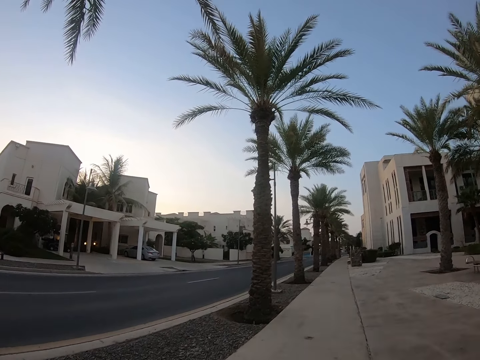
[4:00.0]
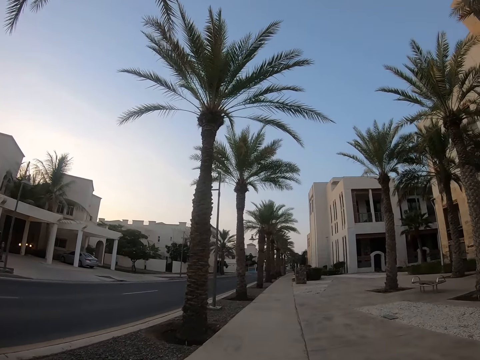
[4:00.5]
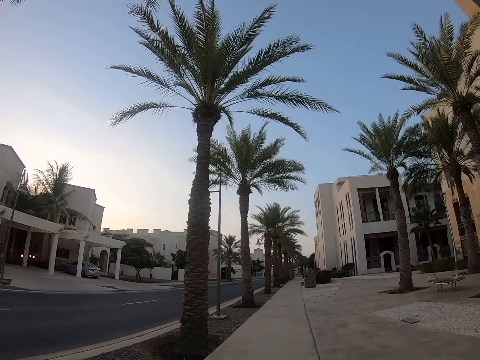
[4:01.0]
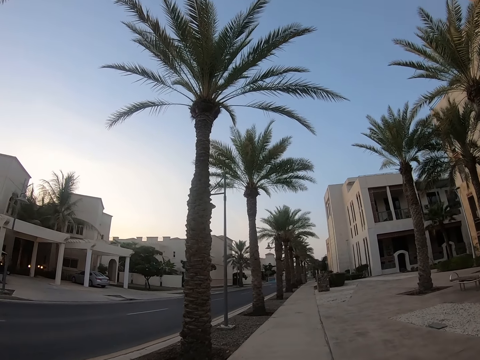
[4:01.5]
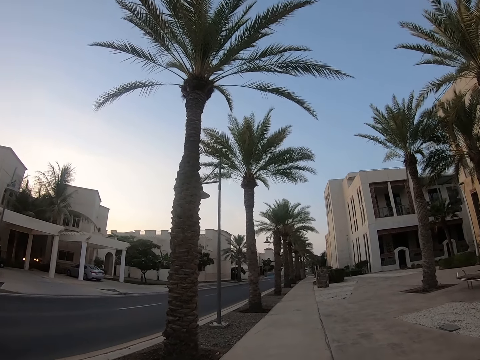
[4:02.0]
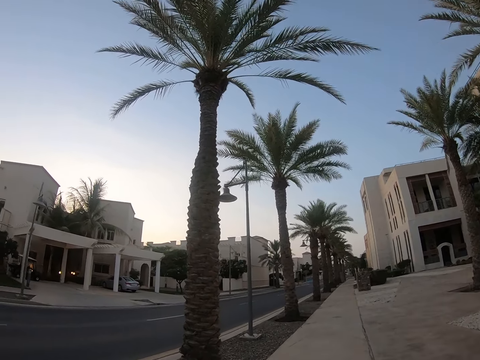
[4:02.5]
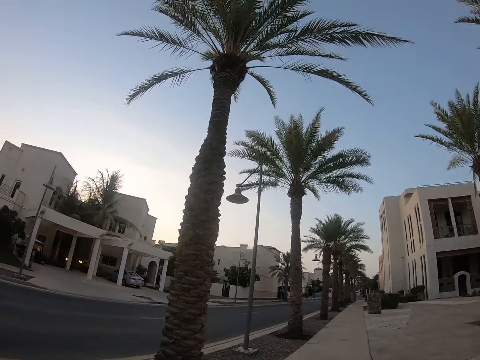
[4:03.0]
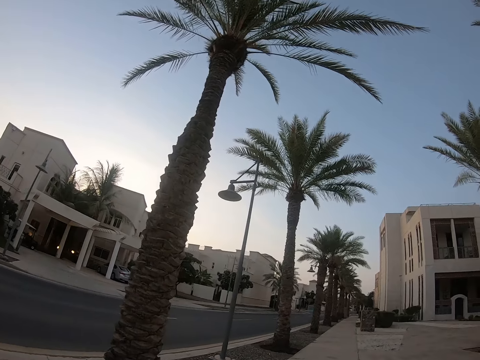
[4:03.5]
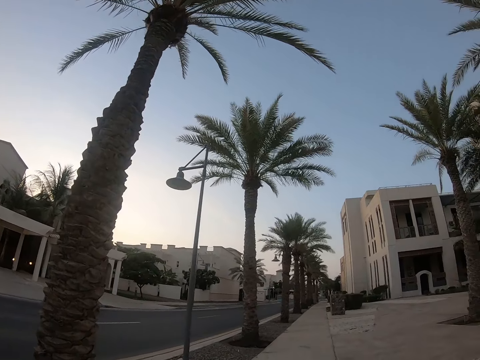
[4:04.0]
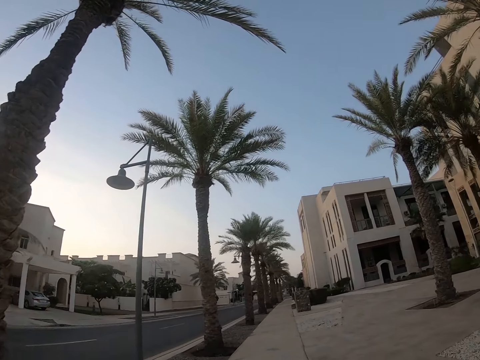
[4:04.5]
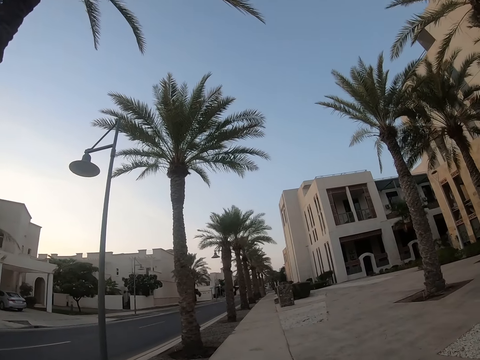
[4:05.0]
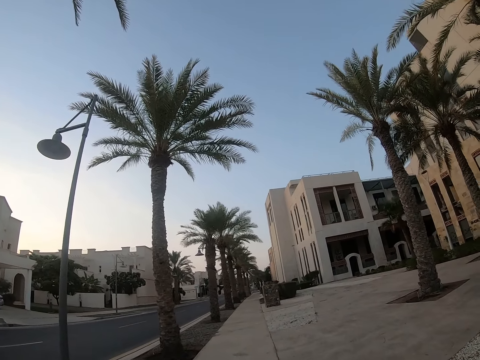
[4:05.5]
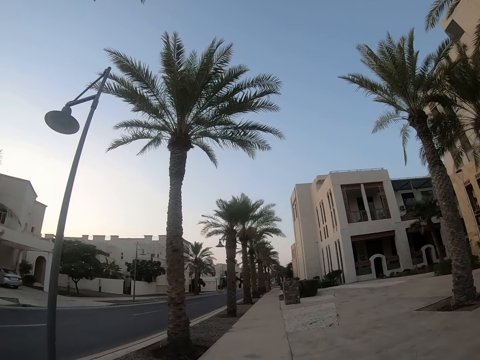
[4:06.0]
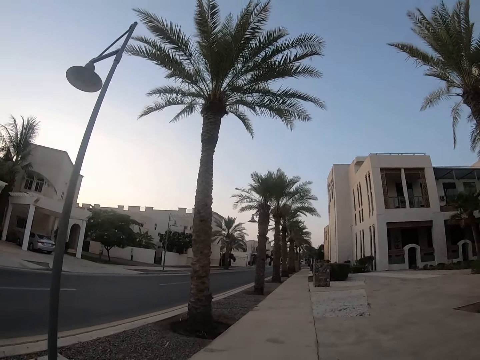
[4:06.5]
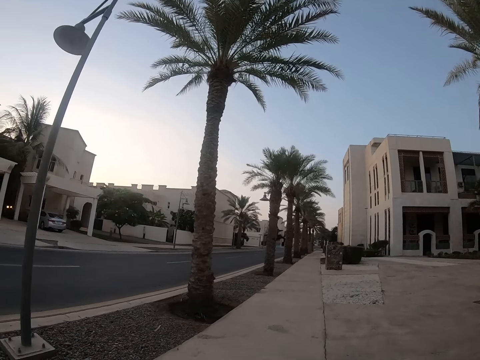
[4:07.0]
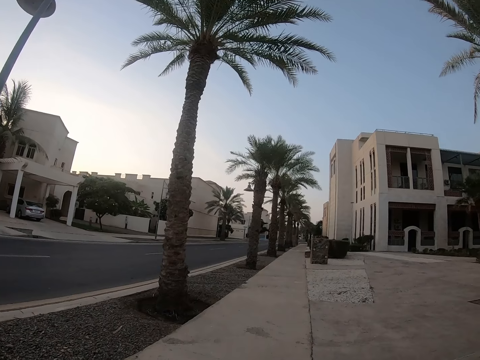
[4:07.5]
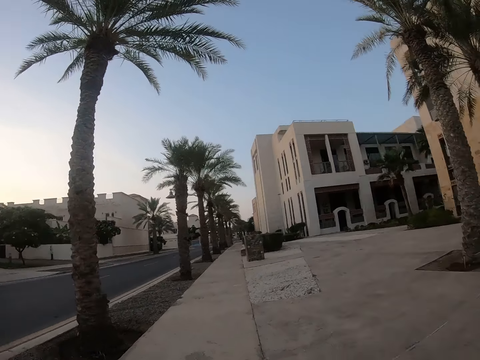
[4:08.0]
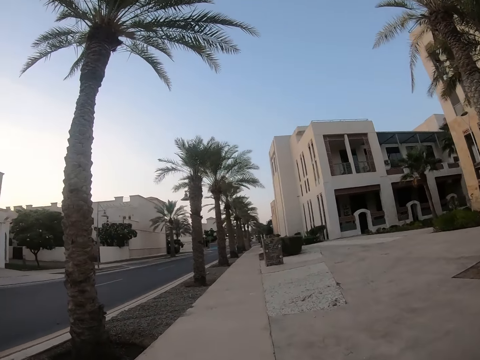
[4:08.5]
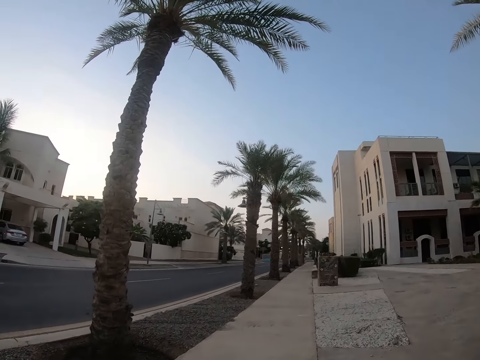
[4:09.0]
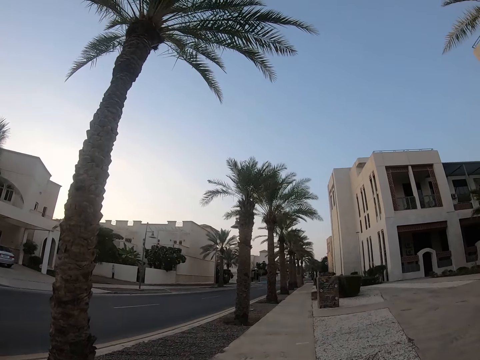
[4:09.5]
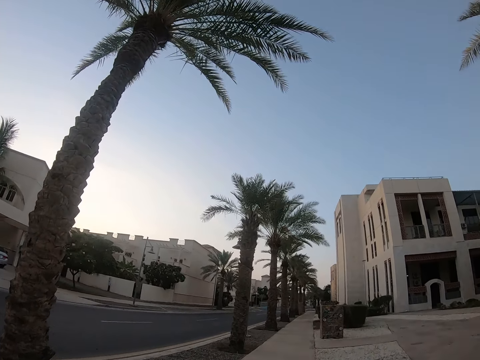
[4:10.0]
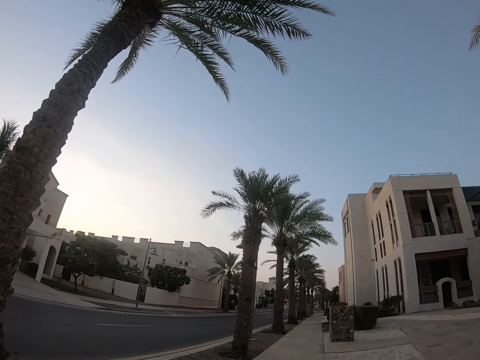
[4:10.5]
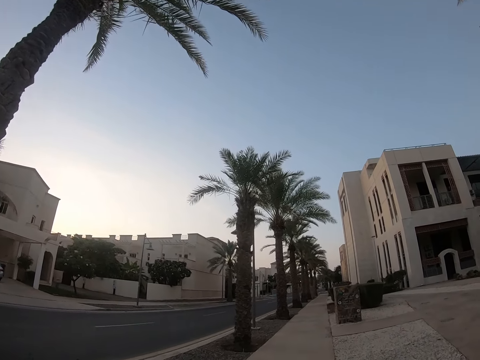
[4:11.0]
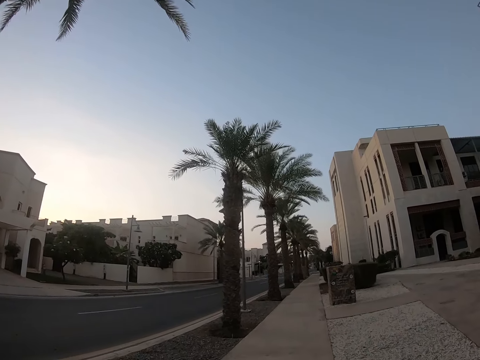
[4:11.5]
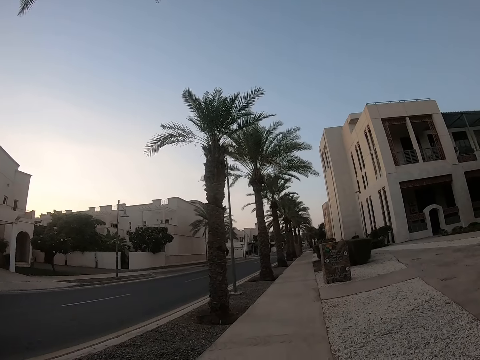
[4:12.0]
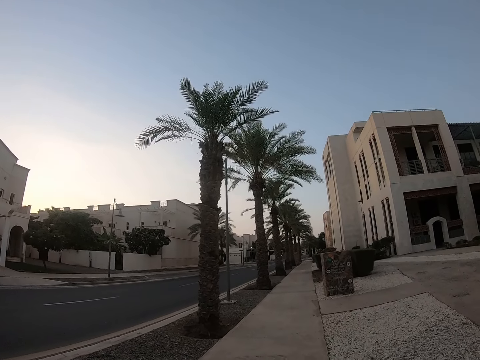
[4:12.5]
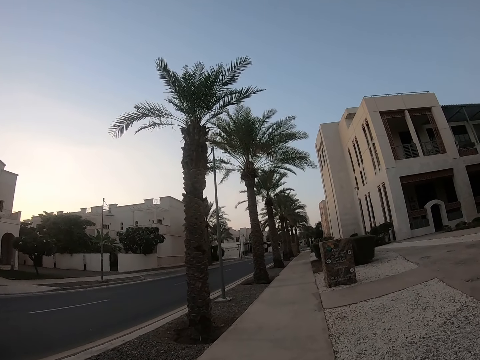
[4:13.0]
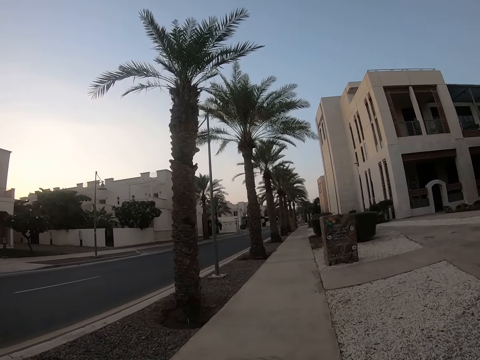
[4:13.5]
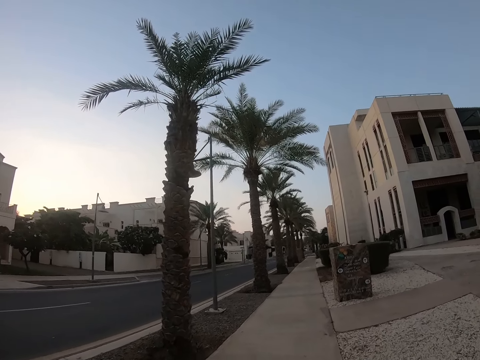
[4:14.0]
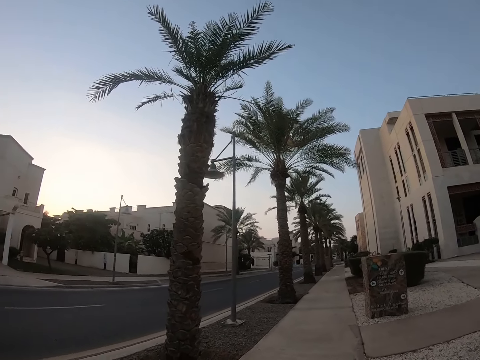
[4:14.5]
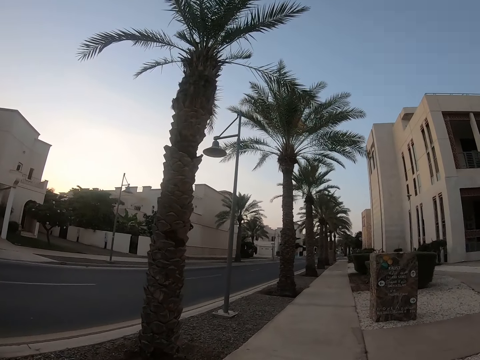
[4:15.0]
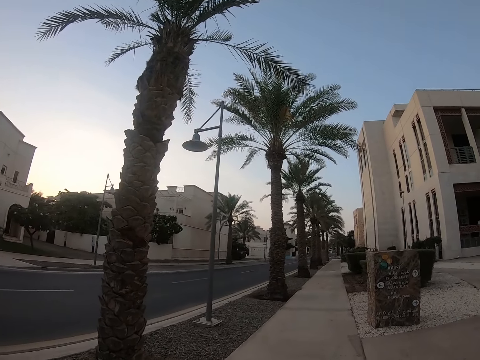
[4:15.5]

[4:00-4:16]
A lady walks around a sidewalk. The camera wearer walks around the sidewalk.

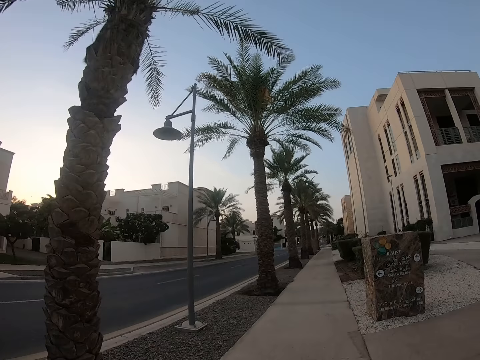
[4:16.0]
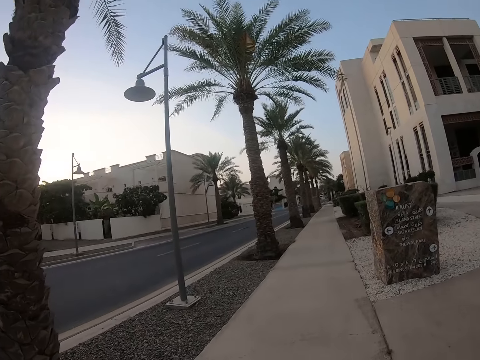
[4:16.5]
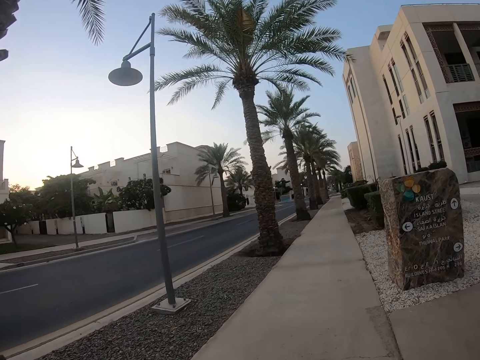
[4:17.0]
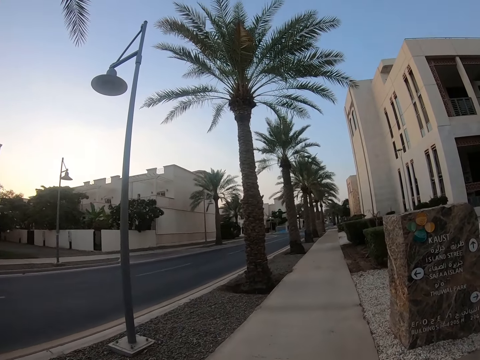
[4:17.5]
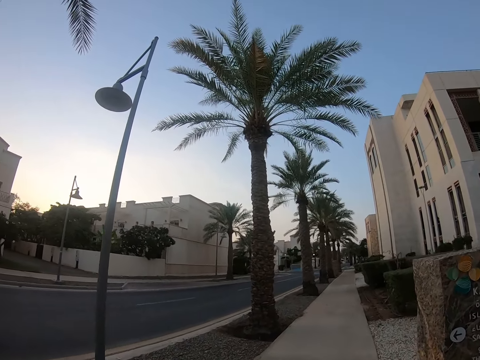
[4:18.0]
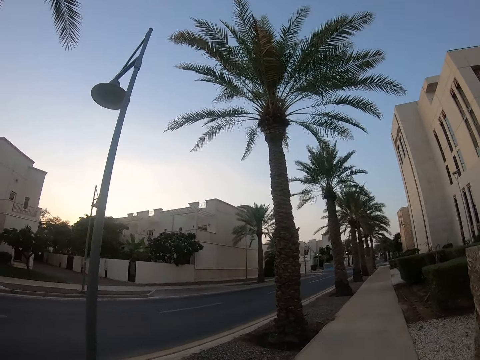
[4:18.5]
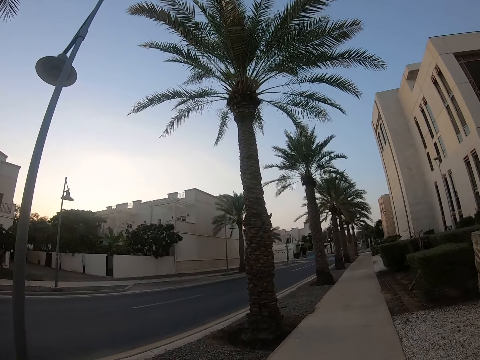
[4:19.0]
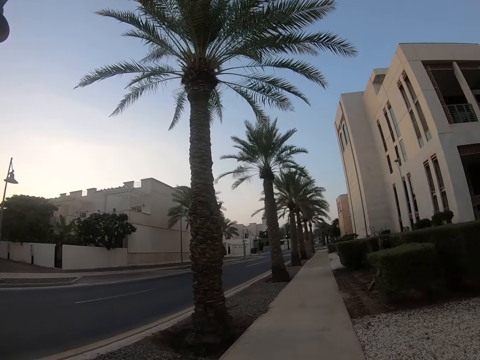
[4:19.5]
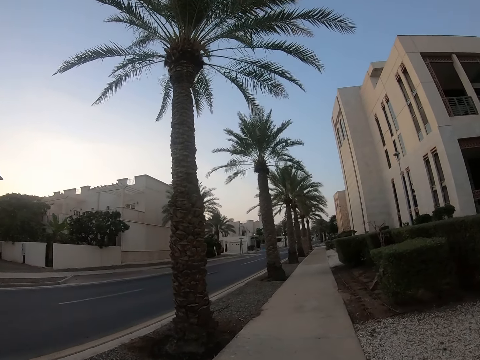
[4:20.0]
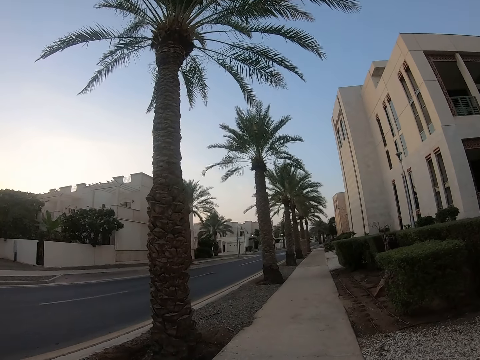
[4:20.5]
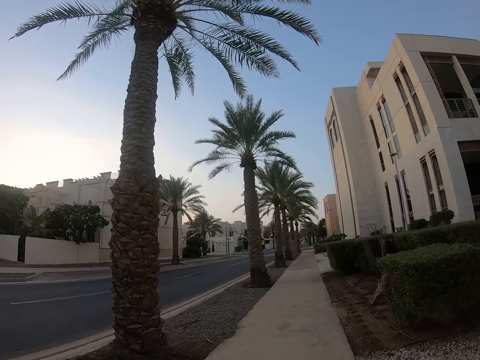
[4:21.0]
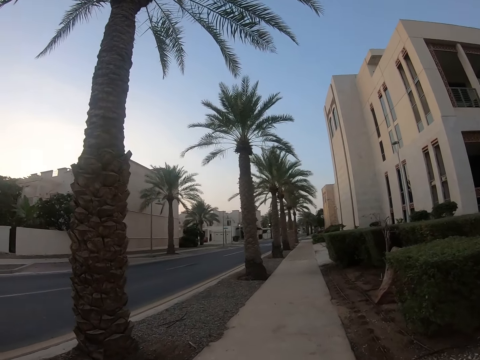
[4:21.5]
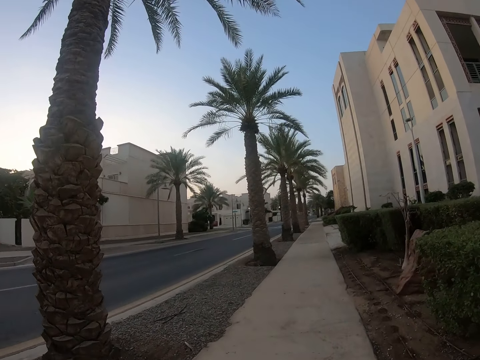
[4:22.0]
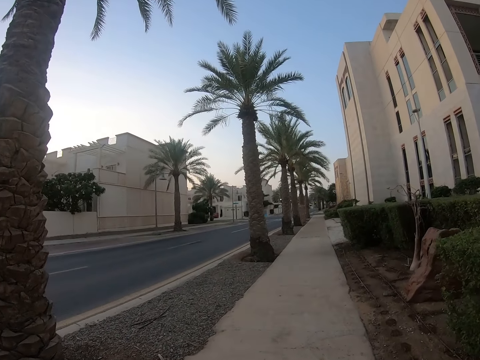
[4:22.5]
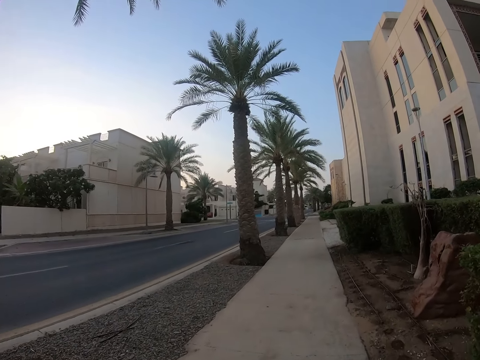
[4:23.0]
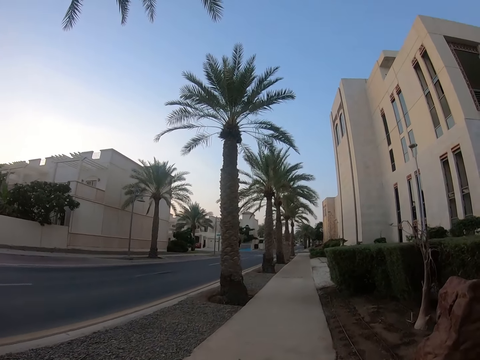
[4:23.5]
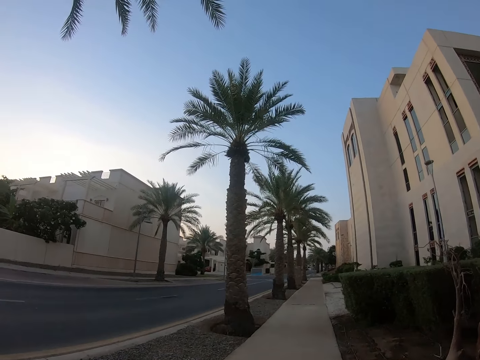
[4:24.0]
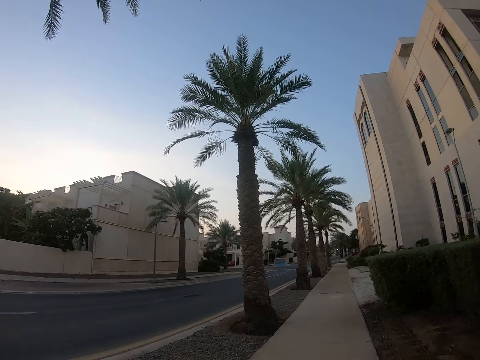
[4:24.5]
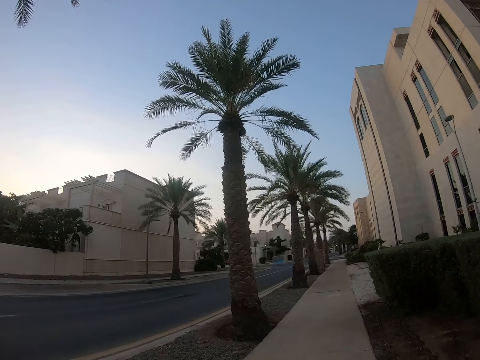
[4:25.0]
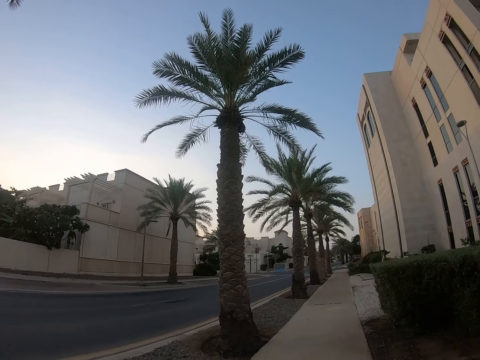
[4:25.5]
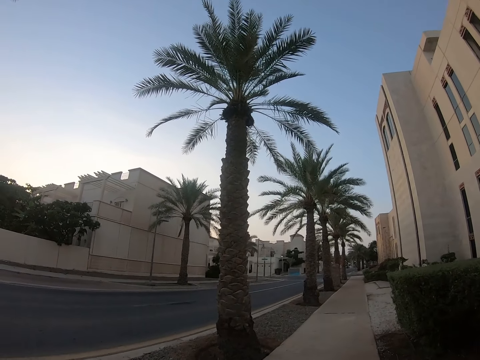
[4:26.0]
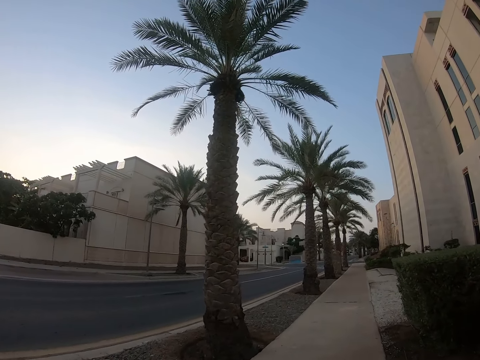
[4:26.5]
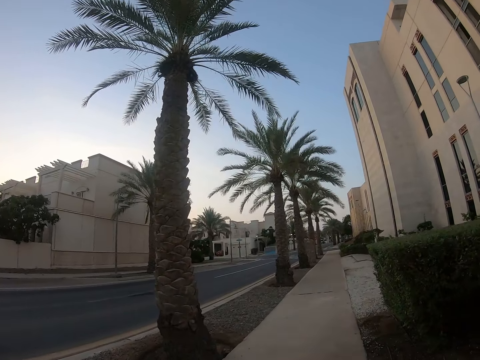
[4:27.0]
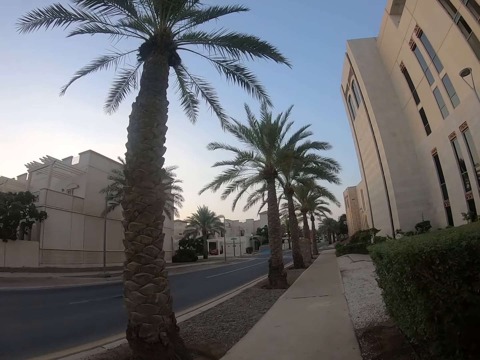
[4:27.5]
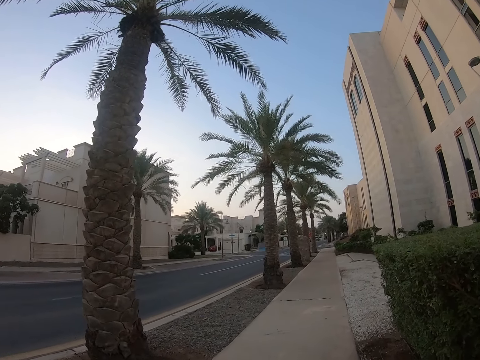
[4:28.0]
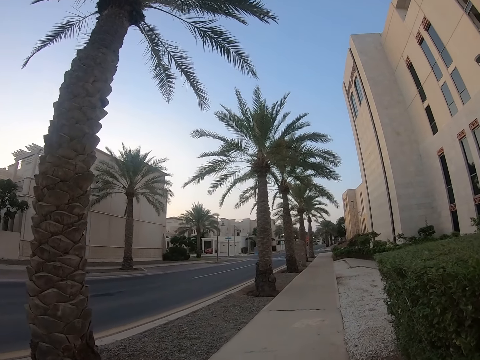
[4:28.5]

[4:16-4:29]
The camera wearer looks around a road.
